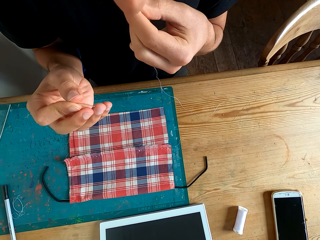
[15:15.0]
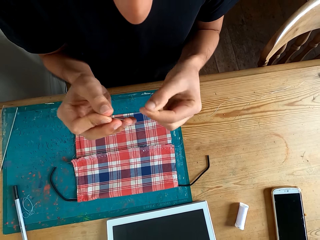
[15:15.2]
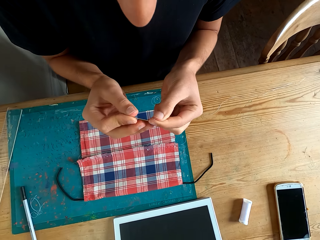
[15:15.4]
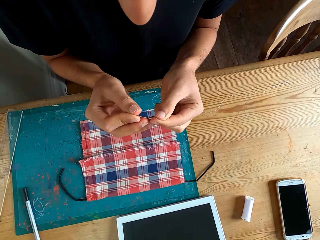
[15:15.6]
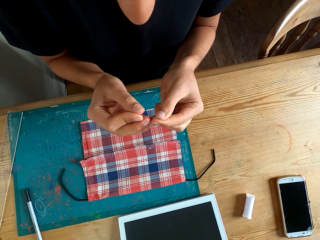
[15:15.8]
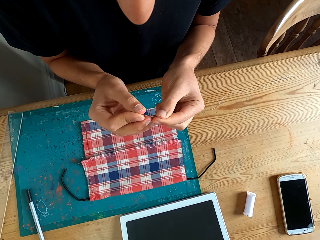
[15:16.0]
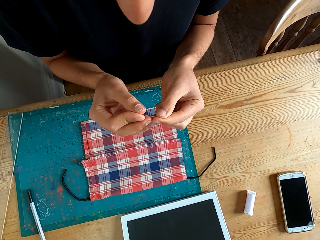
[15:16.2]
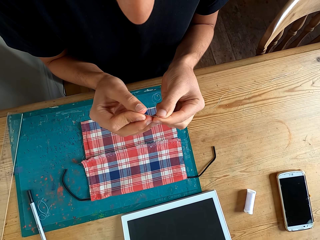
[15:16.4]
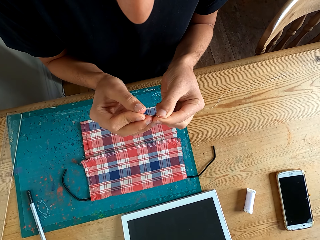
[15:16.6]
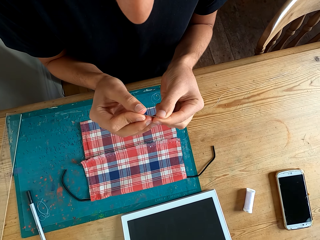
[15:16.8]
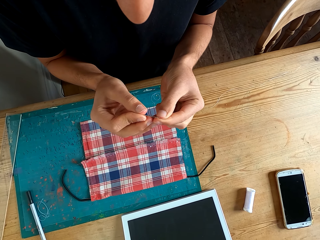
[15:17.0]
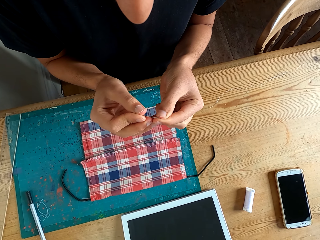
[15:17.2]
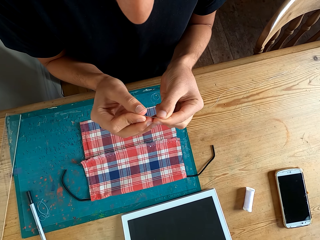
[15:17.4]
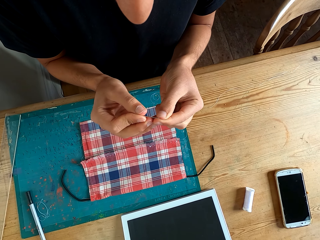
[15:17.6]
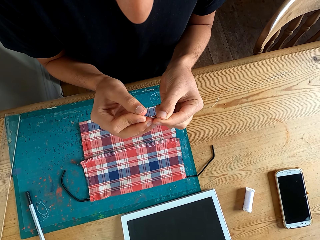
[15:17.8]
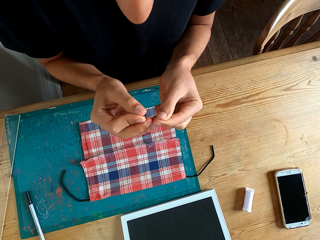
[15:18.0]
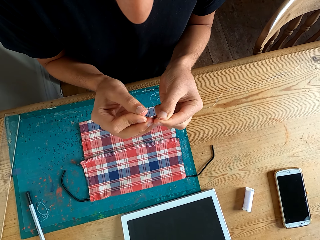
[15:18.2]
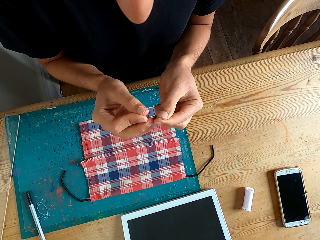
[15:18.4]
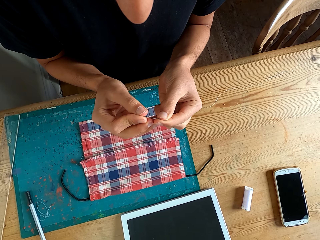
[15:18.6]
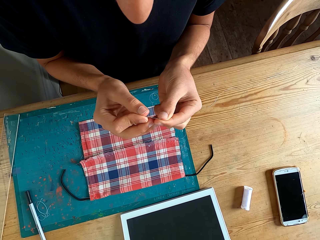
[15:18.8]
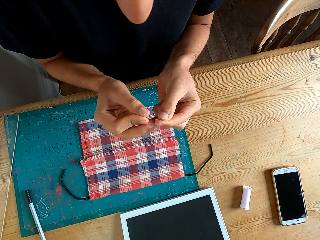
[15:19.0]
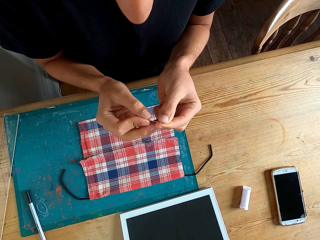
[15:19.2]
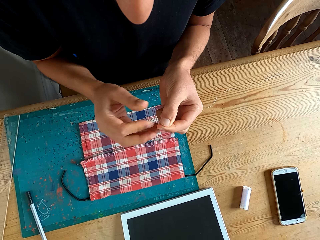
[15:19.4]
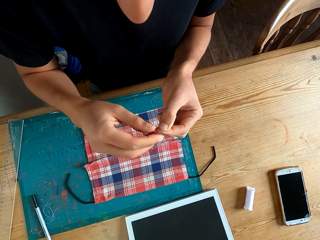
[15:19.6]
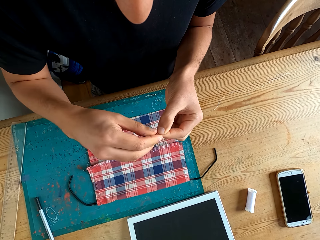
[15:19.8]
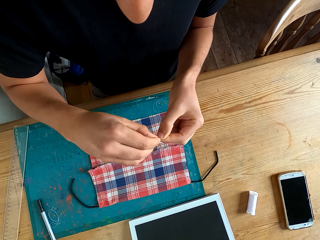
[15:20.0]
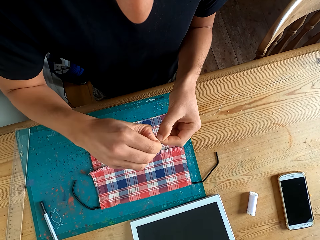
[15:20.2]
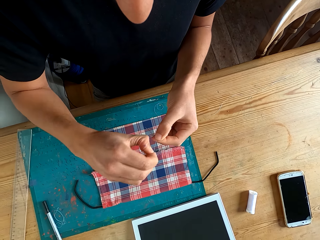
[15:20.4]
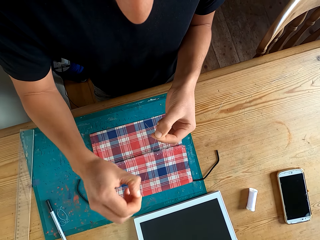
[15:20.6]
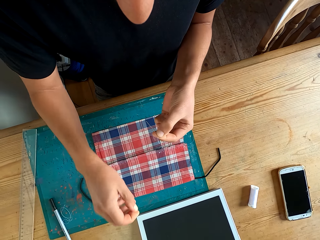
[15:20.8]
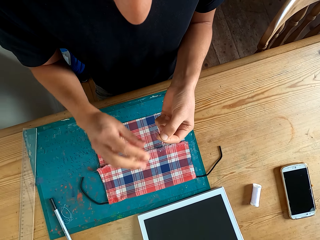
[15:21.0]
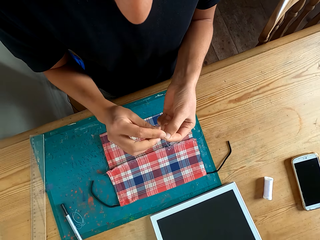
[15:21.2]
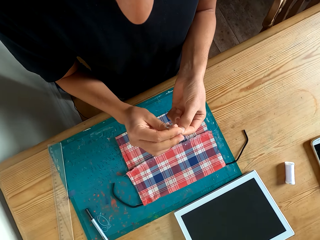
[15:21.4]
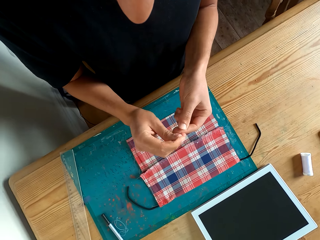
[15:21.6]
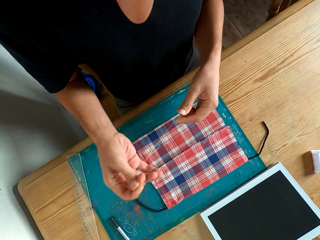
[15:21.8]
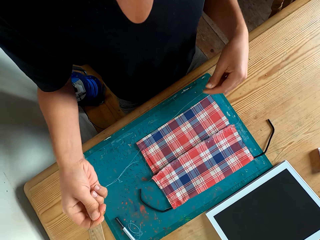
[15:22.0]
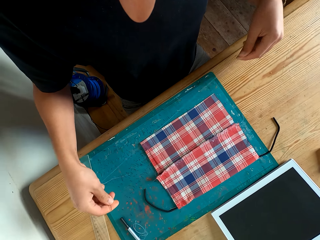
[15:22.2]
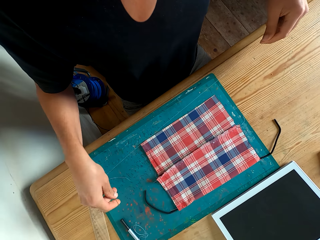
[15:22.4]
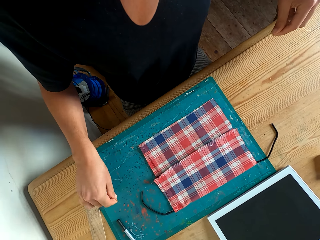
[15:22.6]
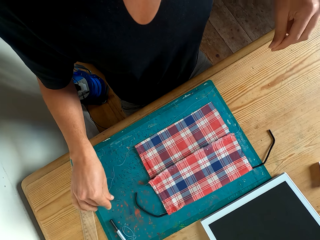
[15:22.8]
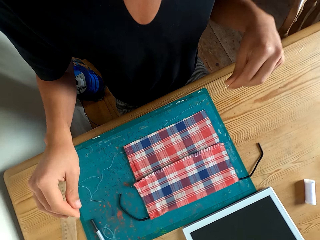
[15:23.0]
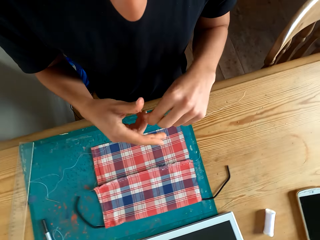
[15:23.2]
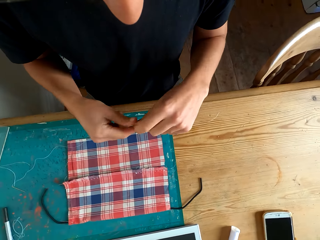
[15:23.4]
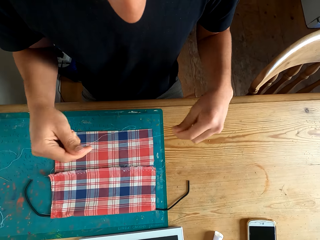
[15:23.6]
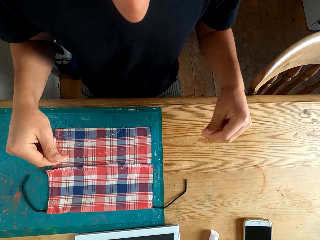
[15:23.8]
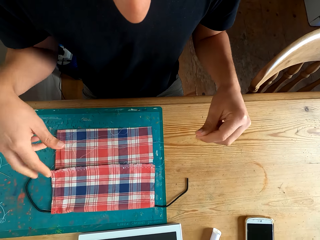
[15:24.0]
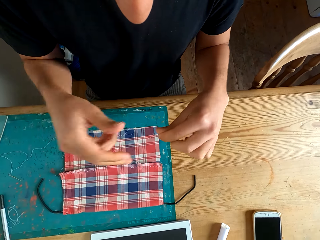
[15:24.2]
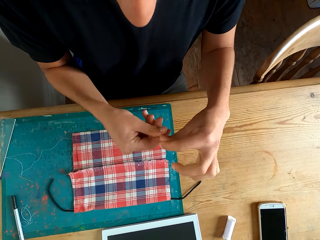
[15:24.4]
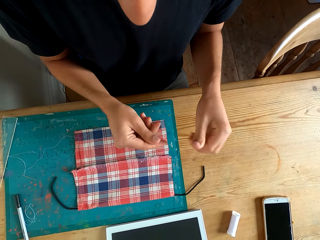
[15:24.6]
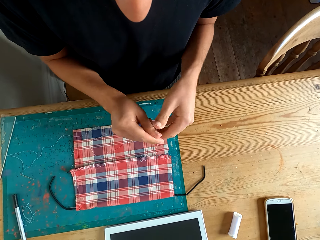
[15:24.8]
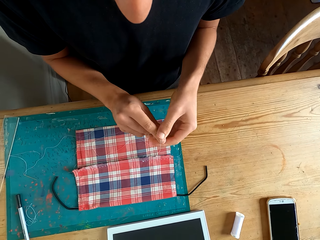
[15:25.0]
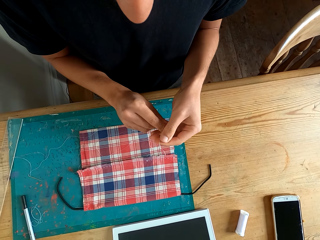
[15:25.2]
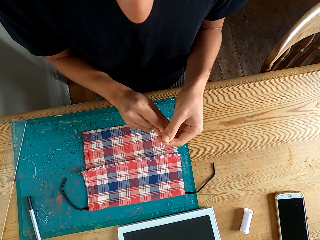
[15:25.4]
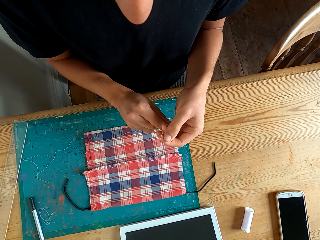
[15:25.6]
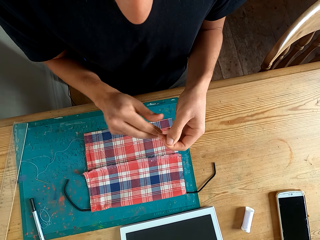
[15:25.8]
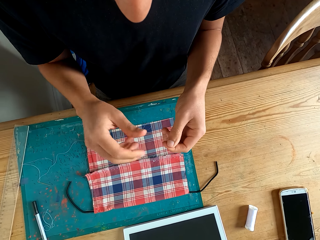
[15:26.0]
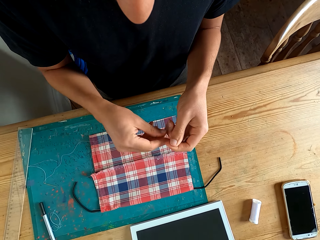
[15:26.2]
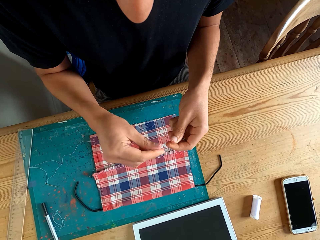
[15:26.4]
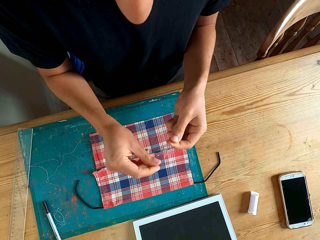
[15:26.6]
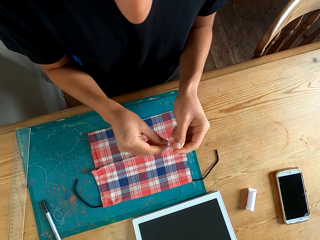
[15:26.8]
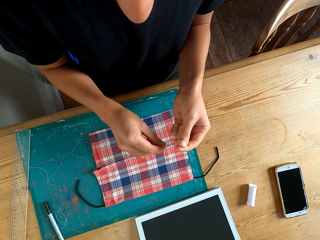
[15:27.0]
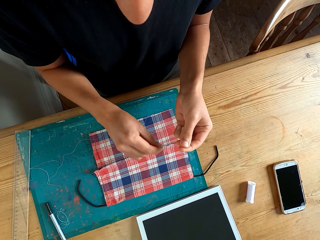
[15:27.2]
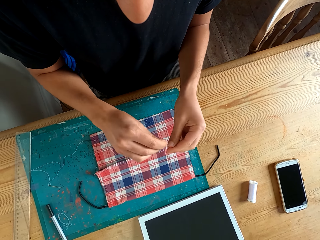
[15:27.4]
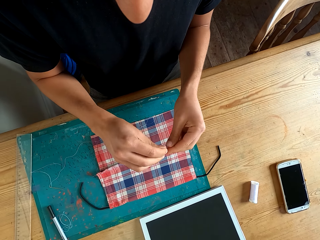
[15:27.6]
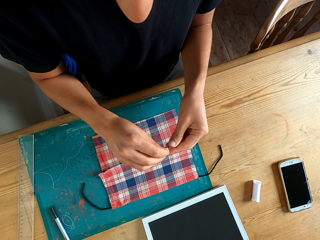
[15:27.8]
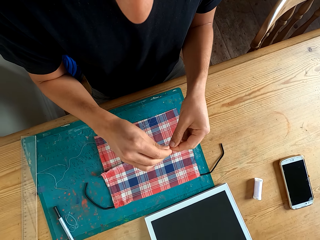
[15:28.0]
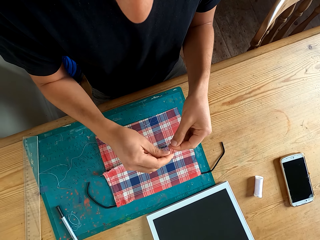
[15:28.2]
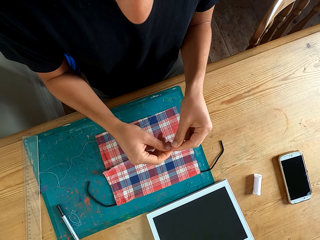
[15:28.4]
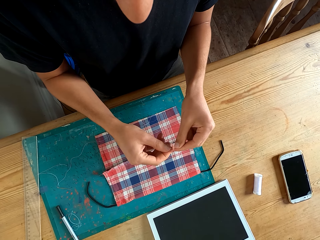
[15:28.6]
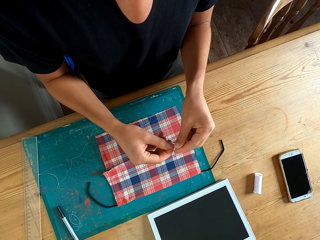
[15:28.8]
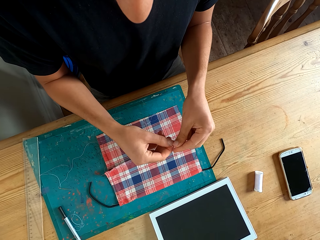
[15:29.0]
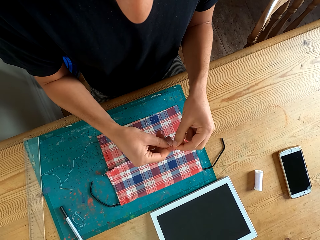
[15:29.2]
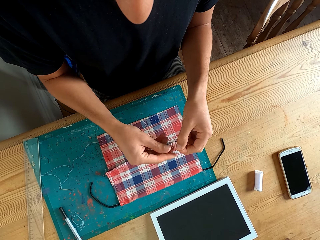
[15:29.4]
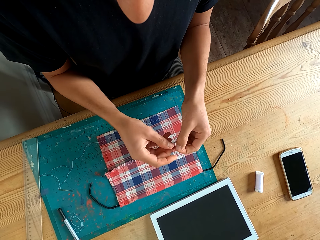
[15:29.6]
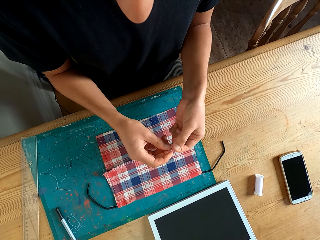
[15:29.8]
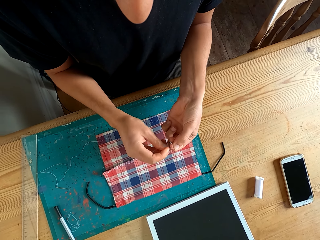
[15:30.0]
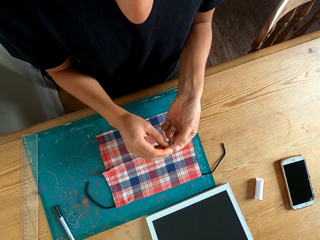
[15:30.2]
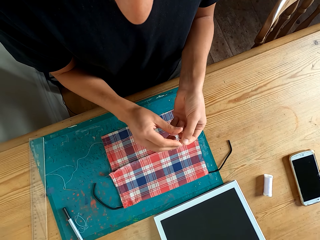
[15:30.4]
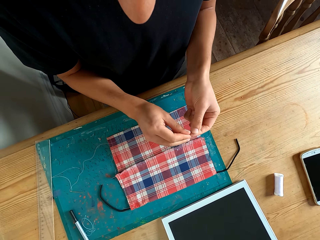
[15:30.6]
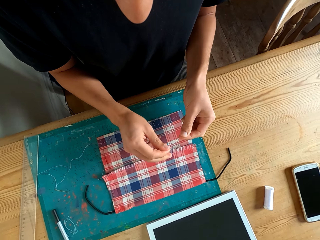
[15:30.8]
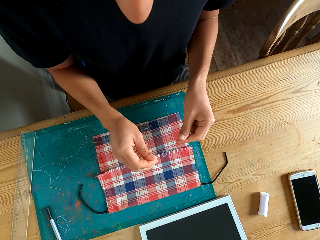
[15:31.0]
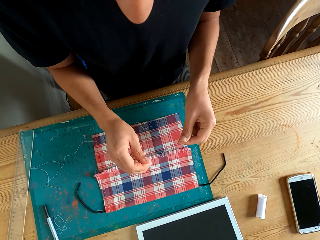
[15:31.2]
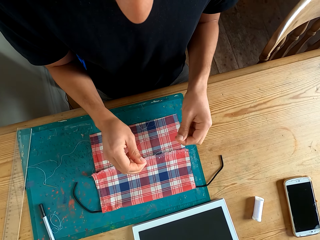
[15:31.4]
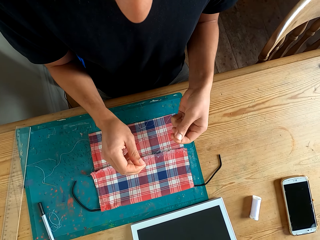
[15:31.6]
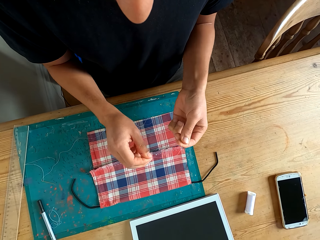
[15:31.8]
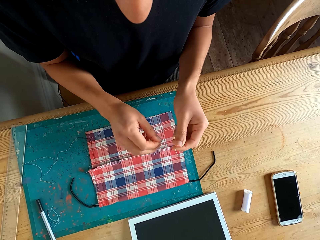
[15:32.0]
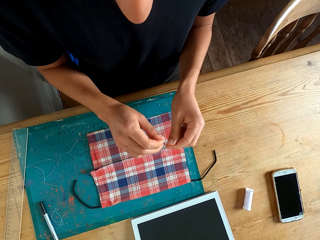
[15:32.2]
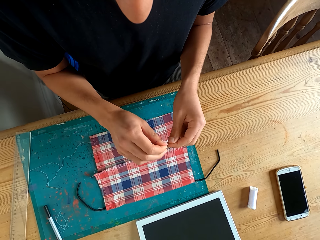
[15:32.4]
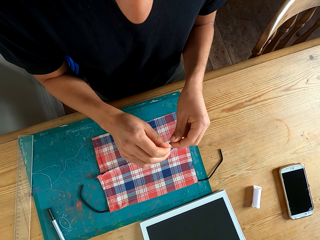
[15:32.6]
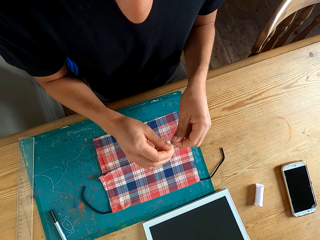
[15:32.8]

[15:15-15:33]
The camera wearer licks the thread with tongue. They insert the thread in the needle. They pull the thread in the needle. They tie the thread. They fold a knot with string.

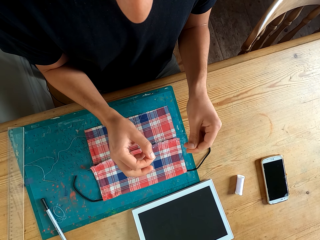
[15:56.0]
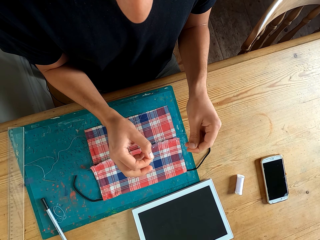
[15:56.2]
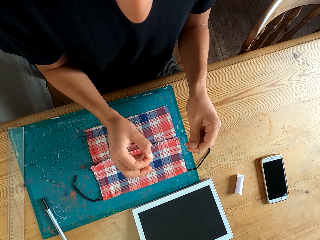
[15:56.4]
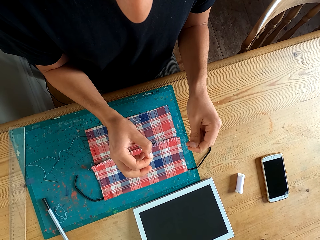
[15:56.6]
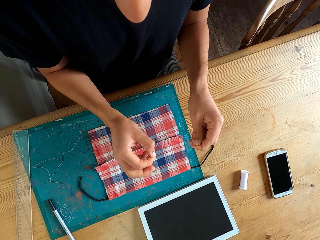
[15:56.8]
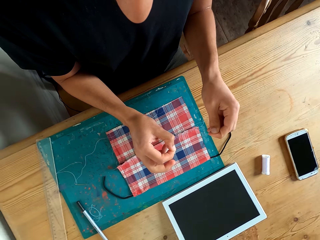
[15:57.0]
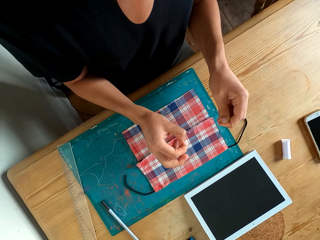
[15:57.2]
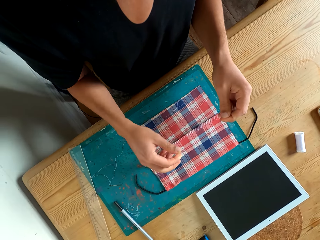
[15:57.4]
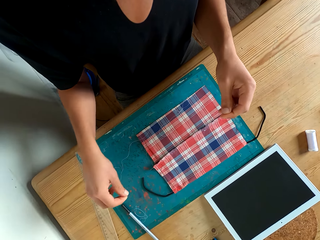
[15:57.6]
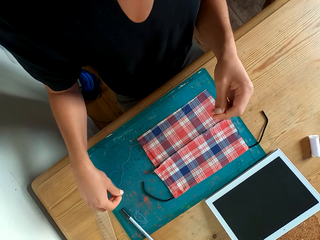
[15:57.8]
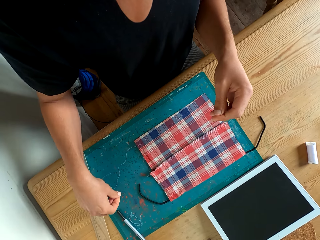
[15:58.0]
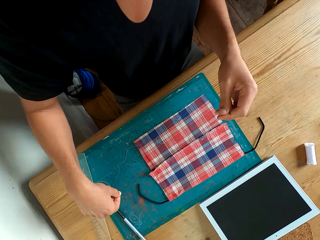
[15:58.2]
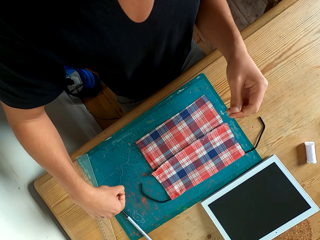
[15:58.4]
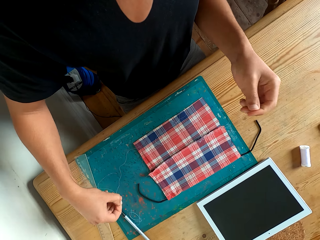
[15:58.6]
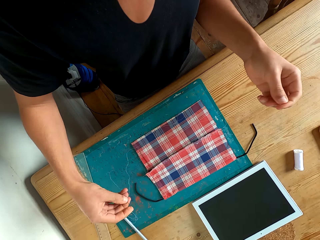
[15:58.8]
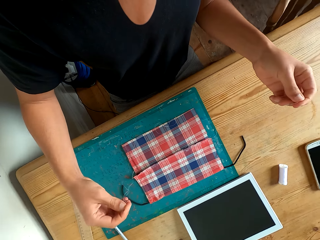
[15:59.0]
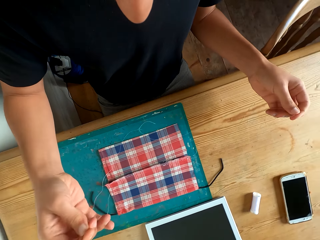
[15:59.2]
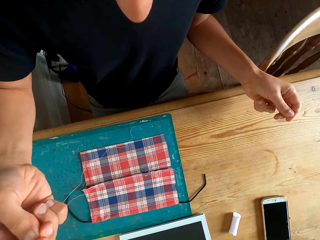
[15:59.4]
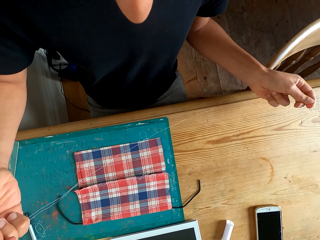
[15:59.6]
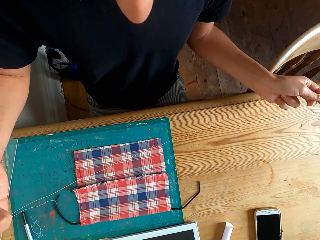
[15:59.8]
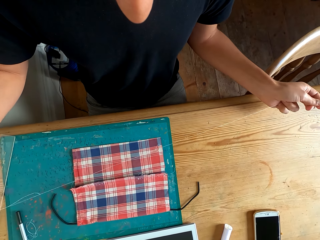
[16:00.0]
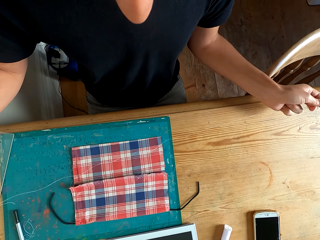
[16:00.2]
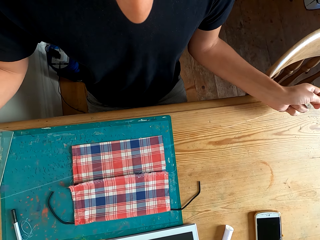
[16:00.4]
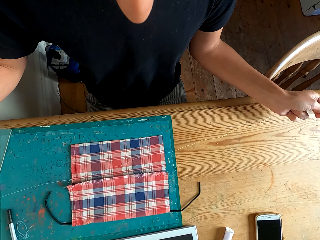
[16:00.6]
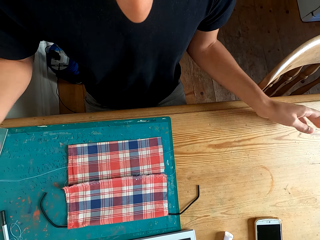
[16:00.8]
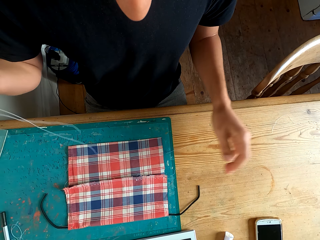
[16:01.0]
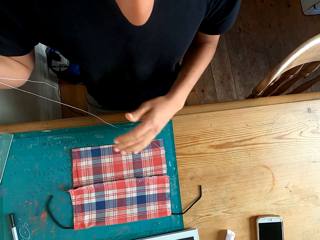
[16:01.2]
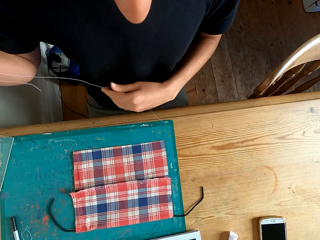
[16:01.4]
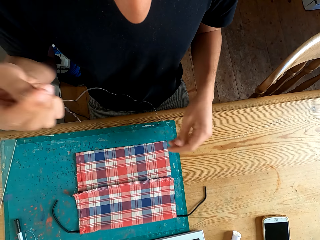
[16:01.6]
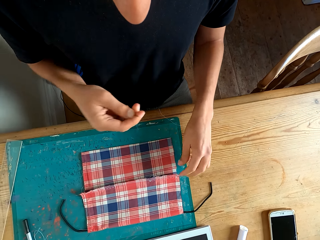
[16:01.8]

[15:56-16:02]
The camera wearer picks the needle from the table.
